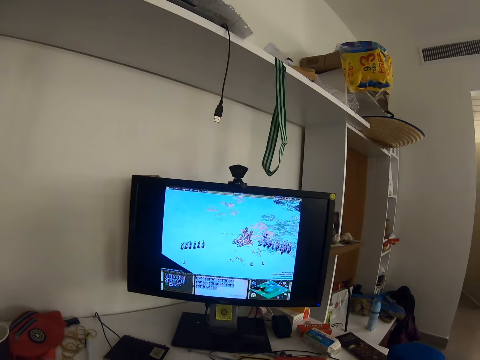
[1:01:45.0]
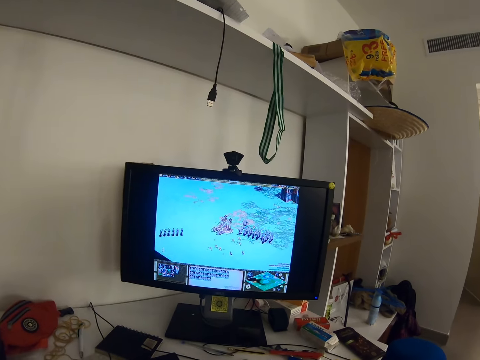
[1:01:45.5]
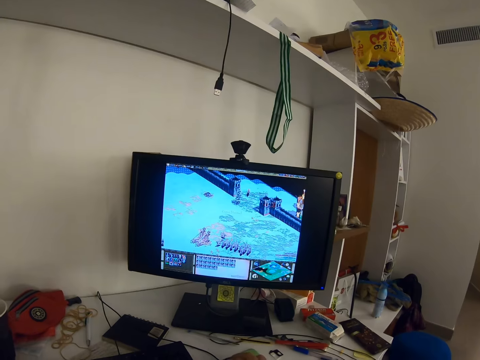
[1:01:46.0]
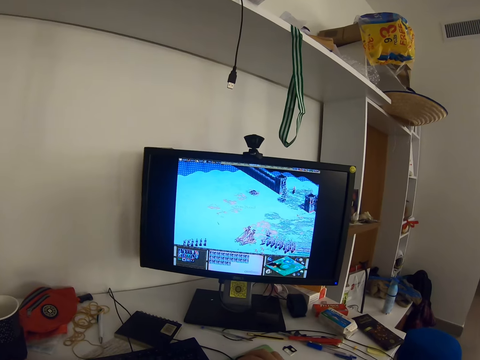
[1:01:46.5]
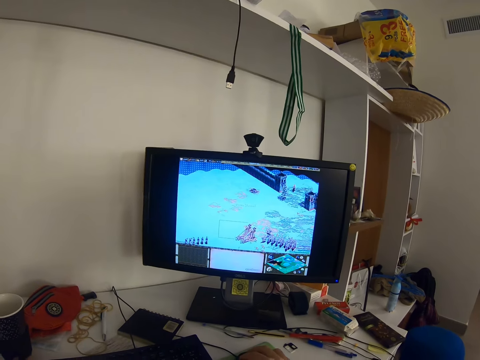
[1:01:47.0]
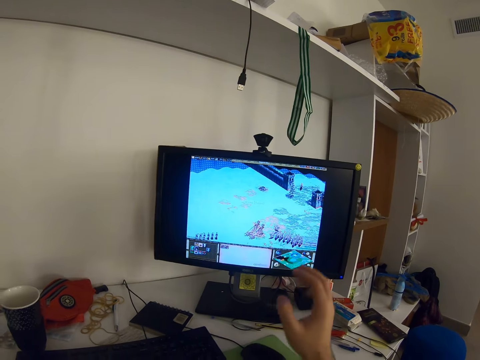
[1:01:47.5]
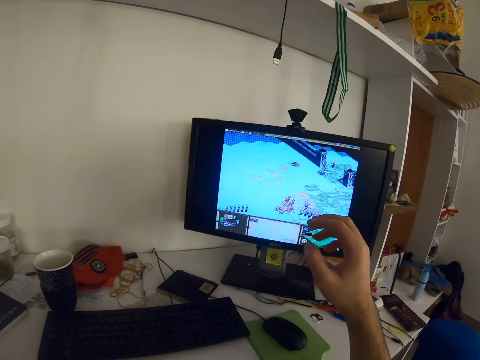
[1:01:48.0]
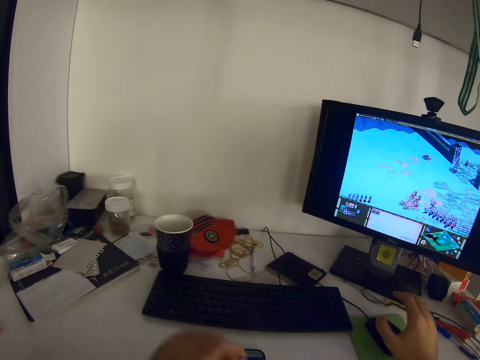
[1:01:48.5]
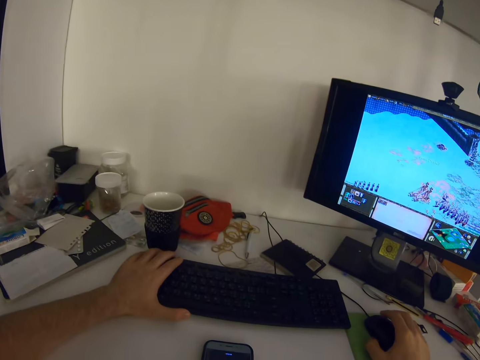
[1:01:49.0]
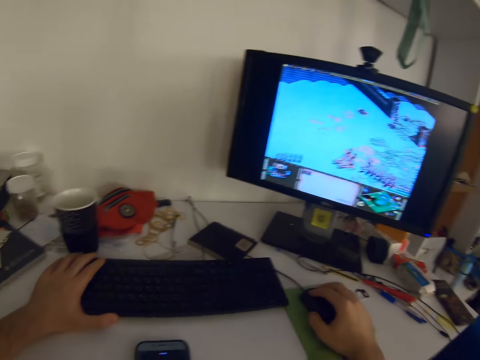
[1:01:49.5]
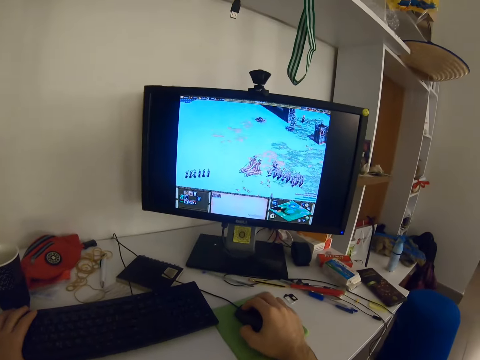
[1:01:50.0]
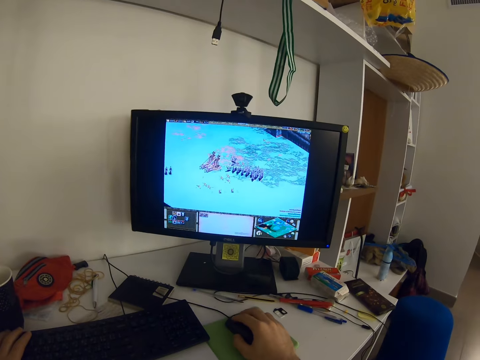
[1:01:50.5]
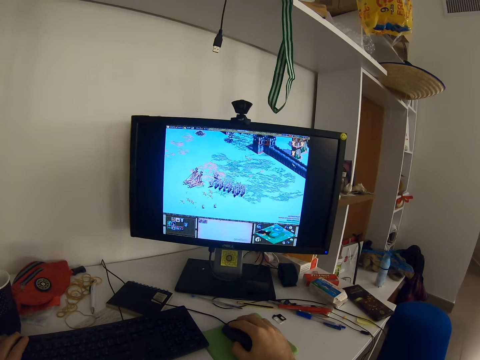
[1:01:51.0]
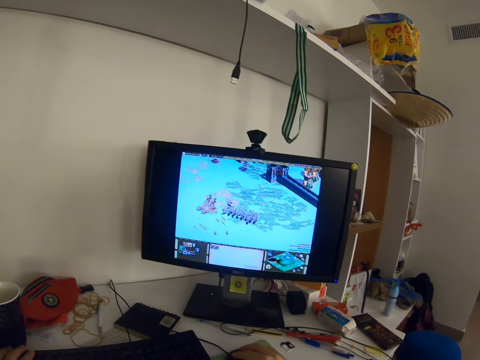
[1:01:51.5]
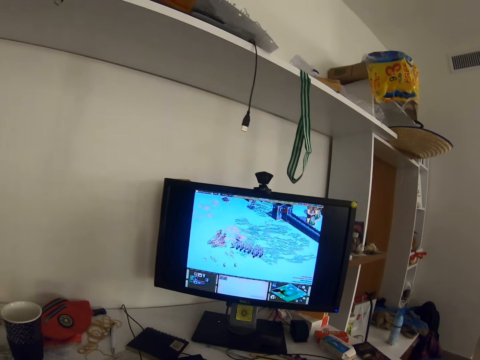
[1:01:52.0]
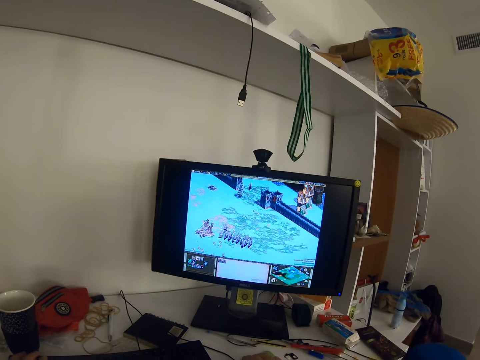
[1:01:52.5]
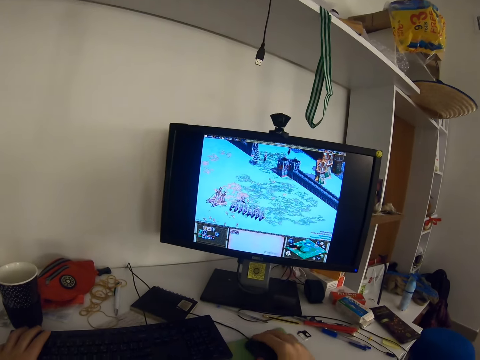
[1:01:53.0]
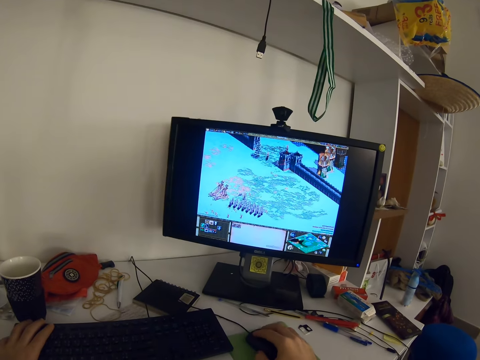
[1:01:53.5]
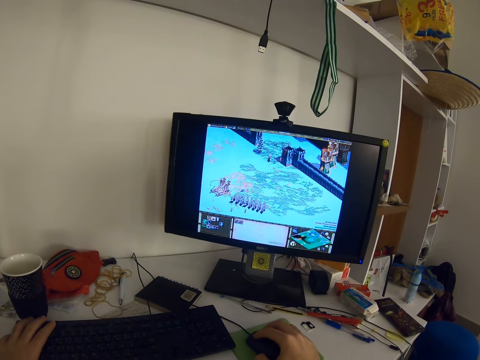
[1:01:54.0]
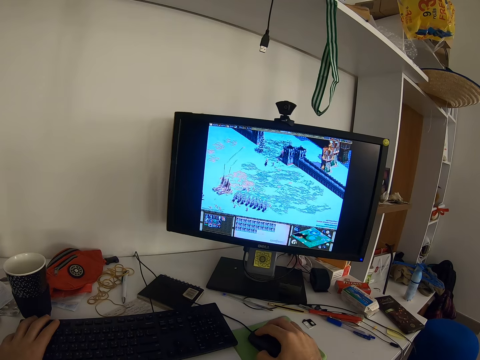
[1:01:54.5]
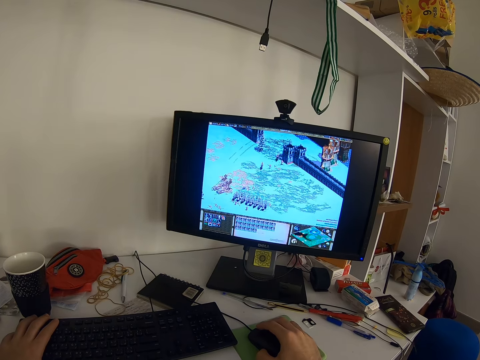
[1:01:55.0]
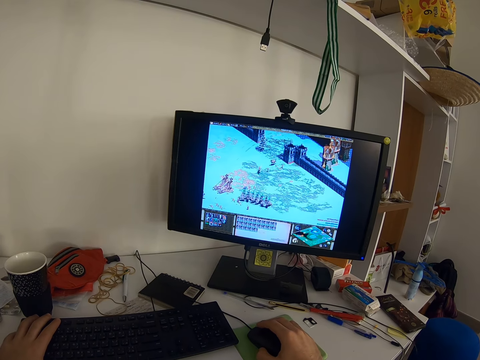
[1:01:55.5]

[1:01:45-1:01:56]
The camera wearer raises his hands. He places his right hand on the mouse. He places his left hand on the keyboard. He holds the mouse. He plays a video game on the desktop computer with the mouse and keyboard. He drags the mouse.

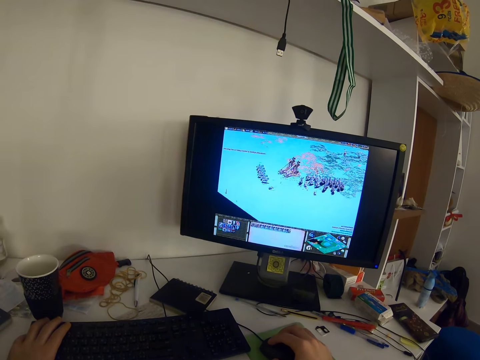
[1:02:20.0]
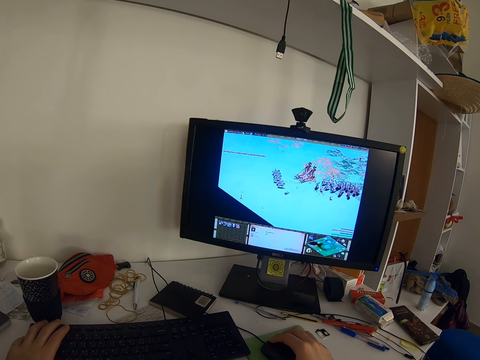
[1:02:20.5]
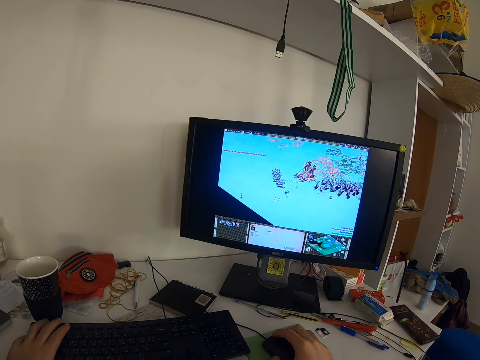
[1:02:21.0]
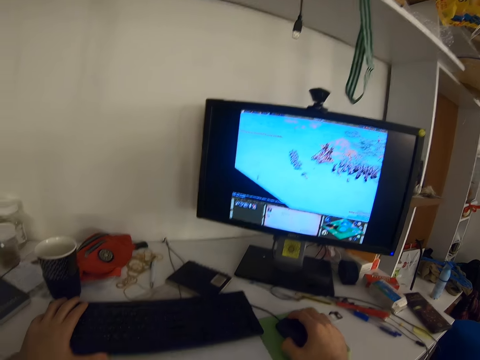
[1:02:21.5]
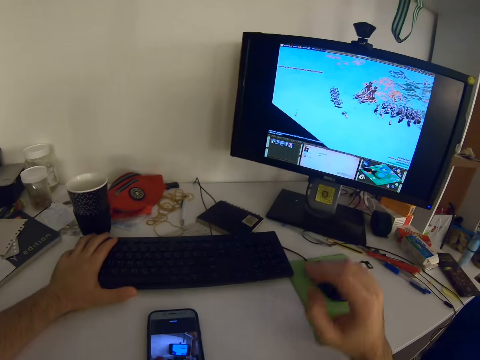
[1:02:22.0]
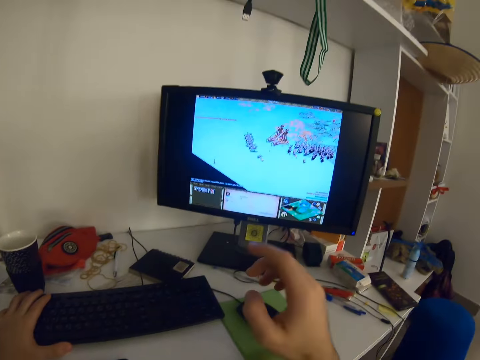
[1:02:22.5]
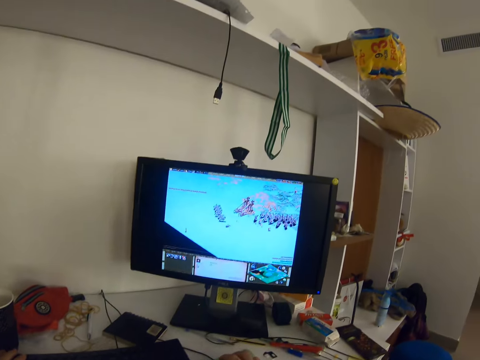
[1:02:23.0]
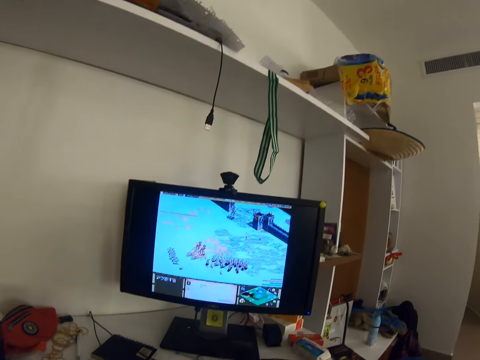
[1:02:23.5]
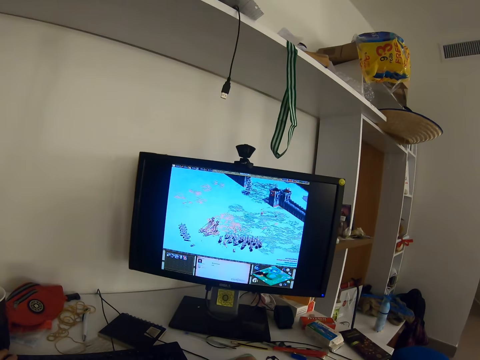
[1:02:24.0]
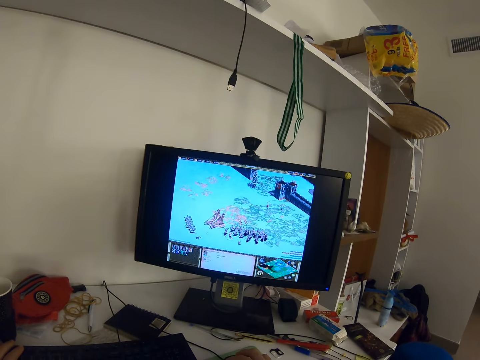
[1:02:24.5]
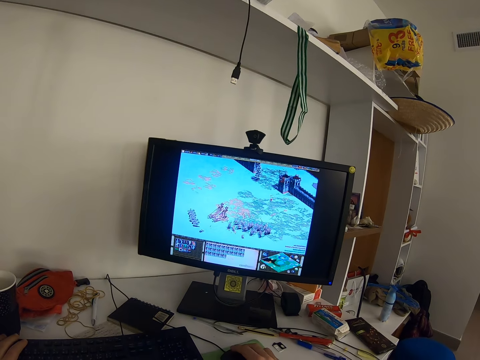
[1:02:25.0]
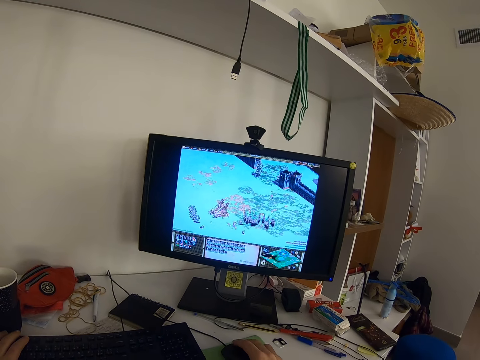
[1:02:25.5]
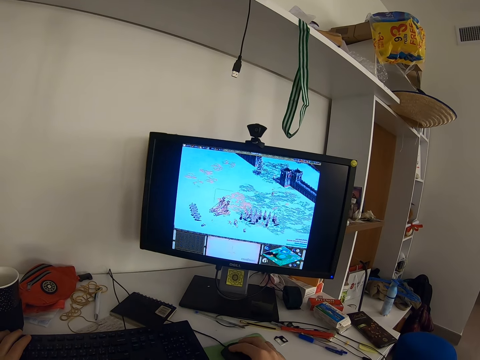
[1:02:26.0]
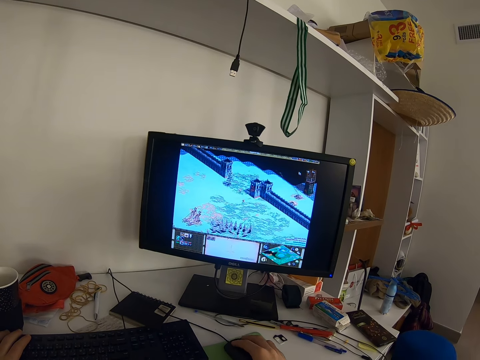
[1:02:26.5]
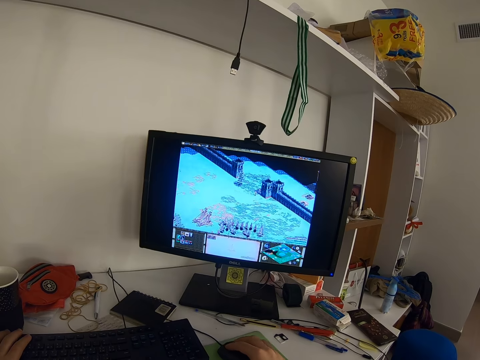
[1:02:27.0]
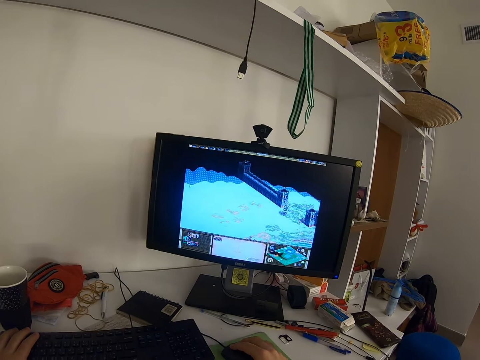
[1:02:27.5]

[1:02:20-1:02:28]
The camera wearer touches his face with his right hand. He places his right hand on the mouse. He plays a video game on the desktop computer with the mouse and keyboard.

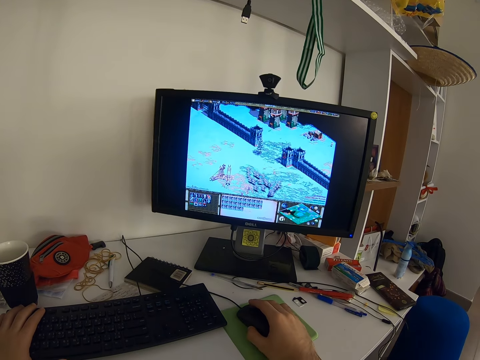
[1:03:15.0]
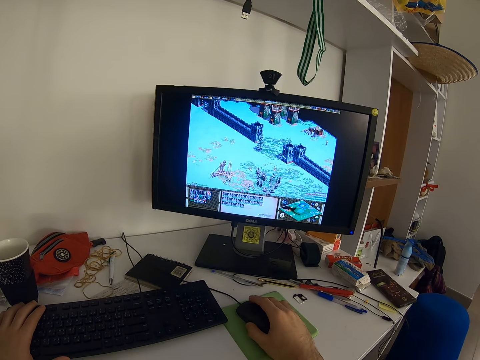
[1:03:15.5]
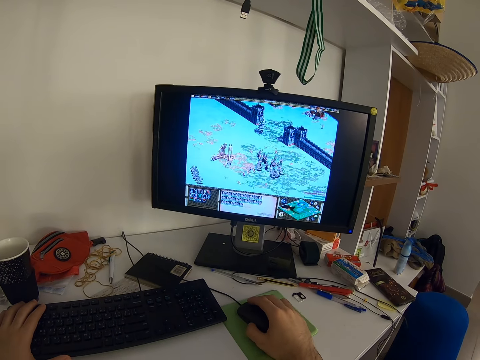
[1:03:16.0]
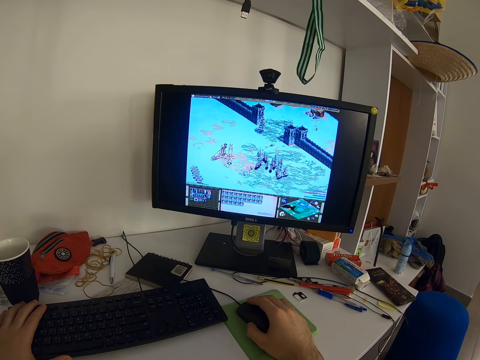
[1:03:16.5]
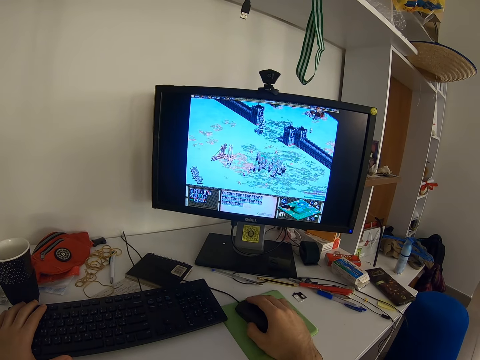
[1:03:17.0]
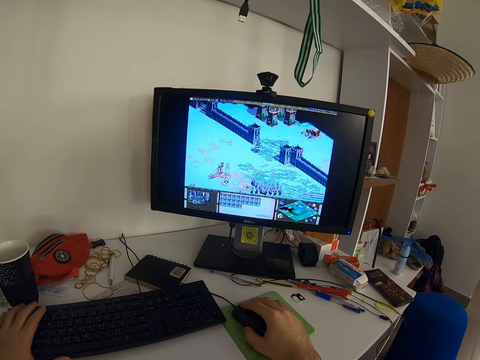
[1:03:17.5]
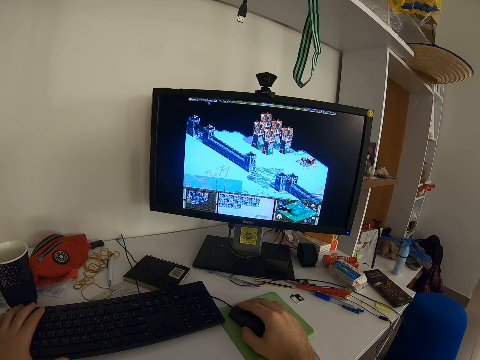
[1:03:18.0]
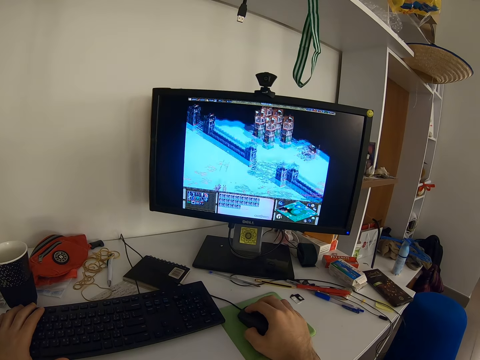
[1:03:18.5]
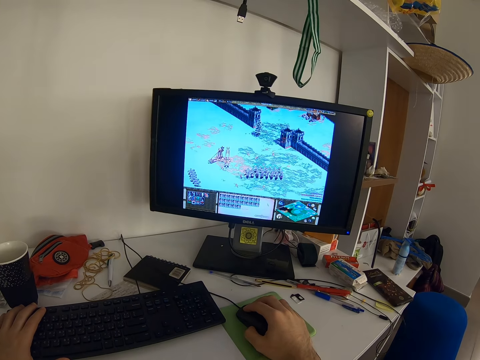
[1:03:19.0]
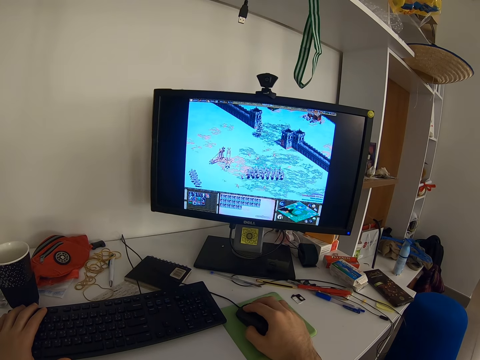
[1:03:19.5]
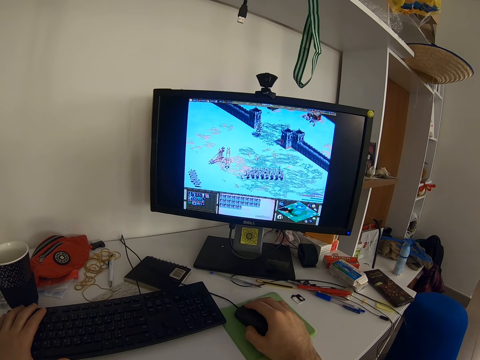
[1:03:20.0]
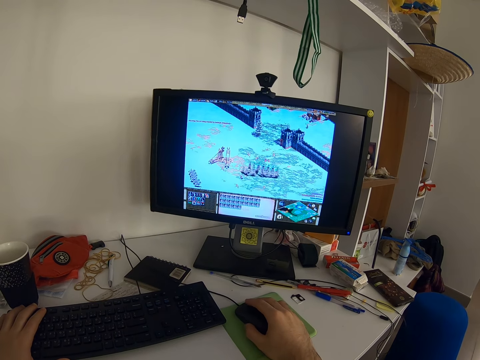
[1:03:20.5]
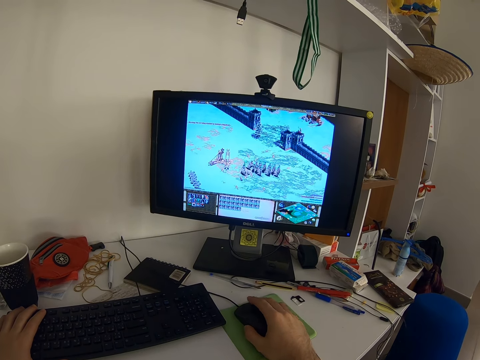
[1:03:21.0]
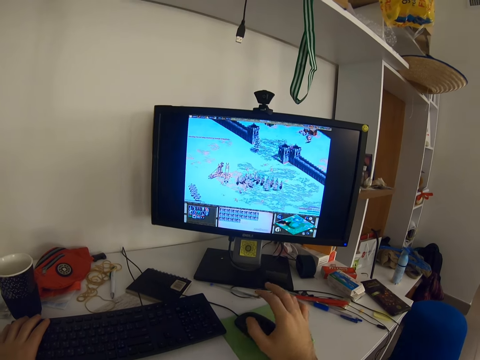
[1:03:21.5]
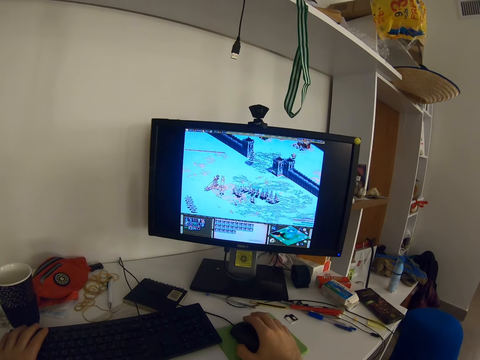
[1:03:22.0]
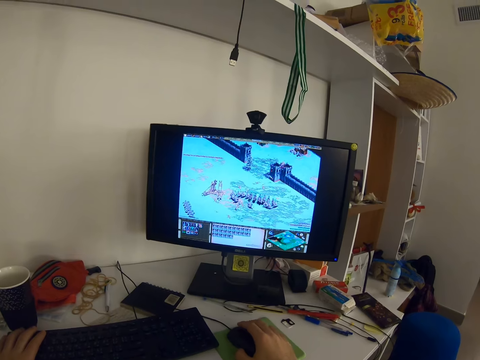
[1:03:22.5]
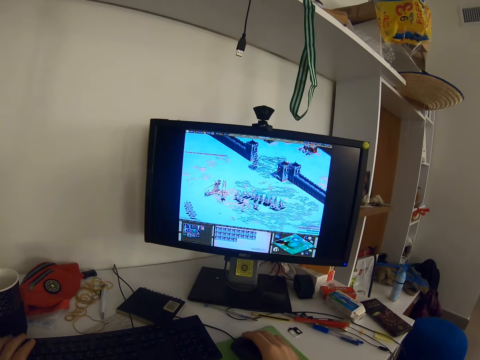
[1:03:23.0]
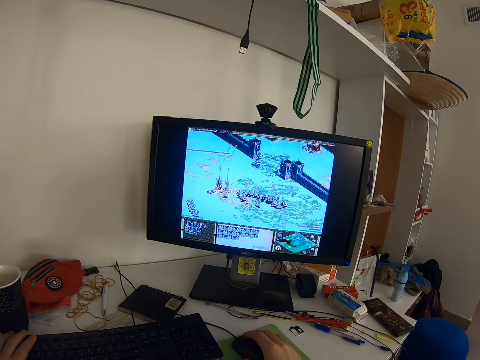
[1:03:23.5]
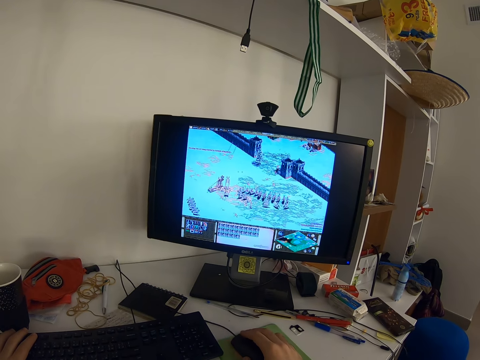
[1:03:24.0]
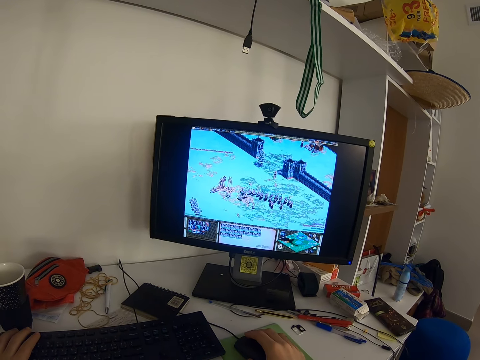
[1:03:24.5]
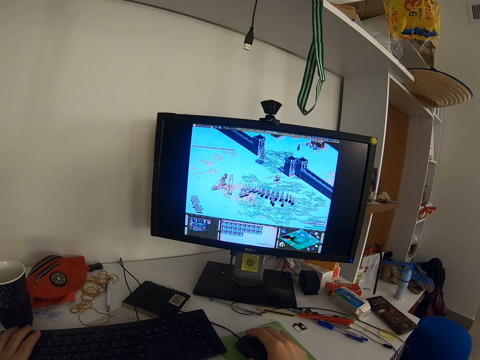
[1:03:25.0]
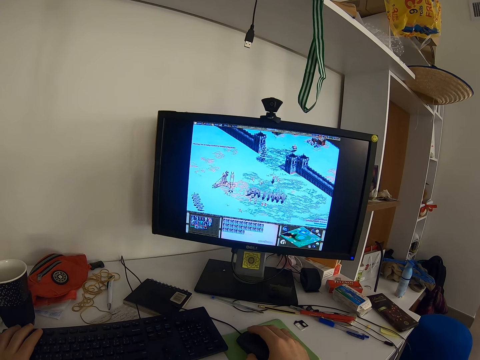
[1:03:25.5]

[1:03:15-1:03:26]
The camera wearer moves the mouse. He presses the keyboard. He clicks the mouse. He lifts his right hand. He holds the mouse with his right hand. He removes his hand from the mouse. He operates the computer. He clicks the mouse.
